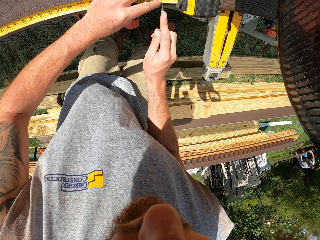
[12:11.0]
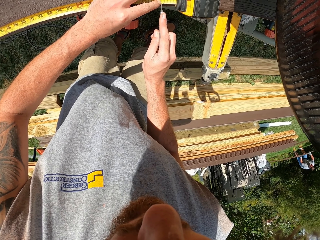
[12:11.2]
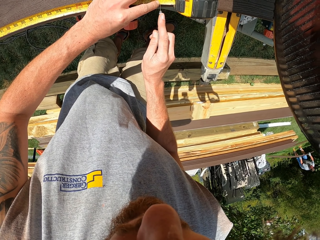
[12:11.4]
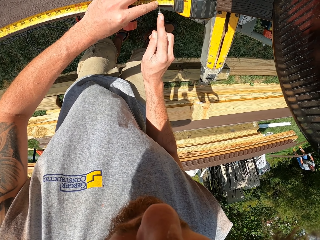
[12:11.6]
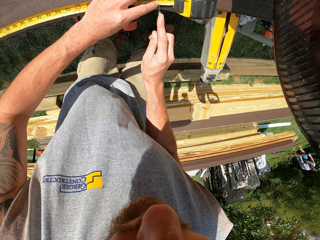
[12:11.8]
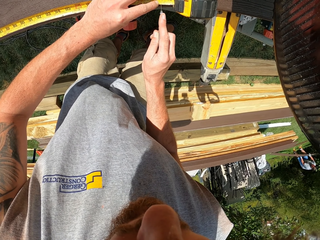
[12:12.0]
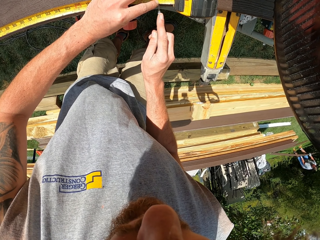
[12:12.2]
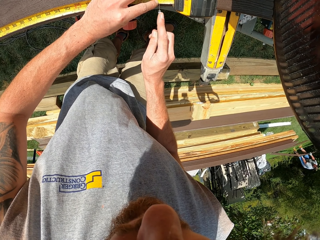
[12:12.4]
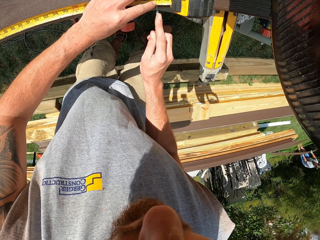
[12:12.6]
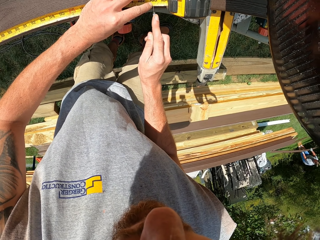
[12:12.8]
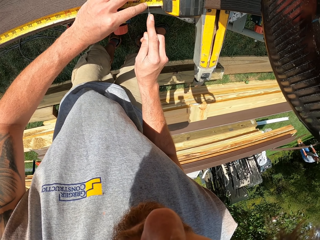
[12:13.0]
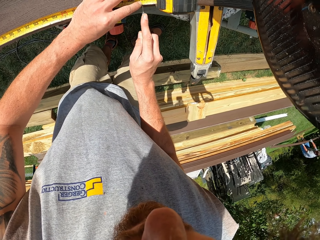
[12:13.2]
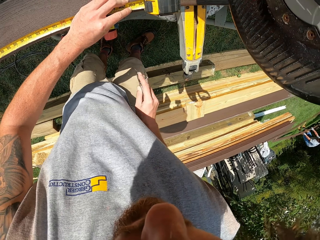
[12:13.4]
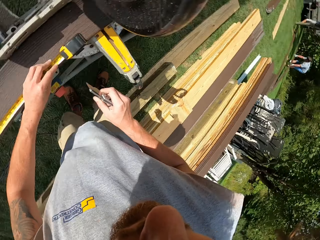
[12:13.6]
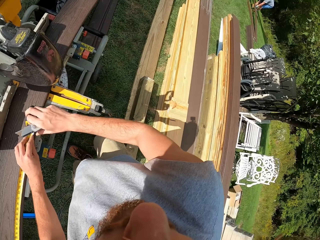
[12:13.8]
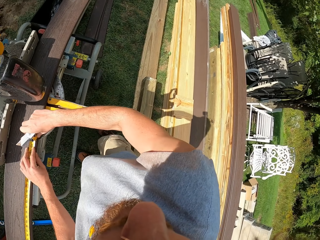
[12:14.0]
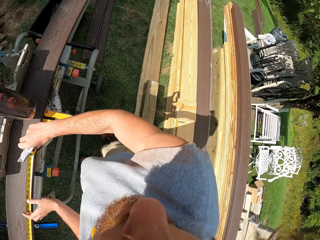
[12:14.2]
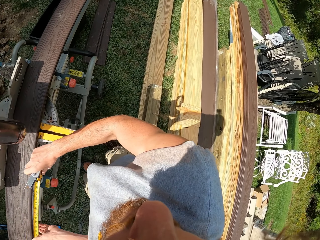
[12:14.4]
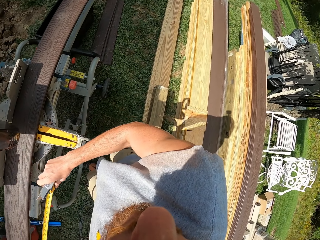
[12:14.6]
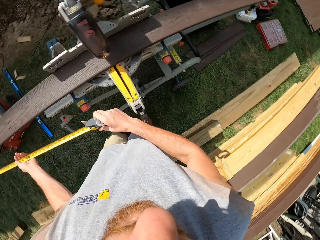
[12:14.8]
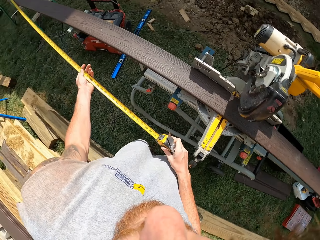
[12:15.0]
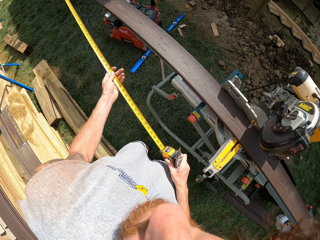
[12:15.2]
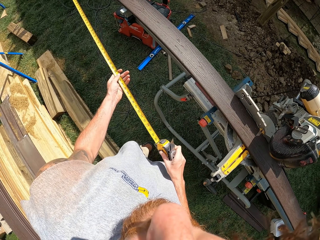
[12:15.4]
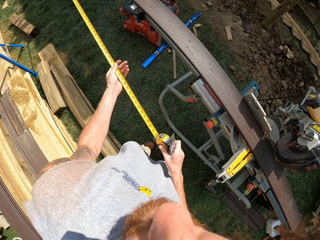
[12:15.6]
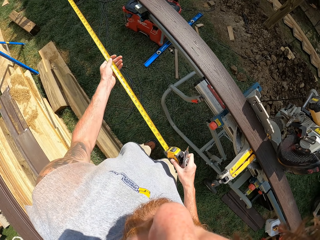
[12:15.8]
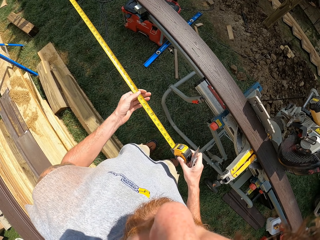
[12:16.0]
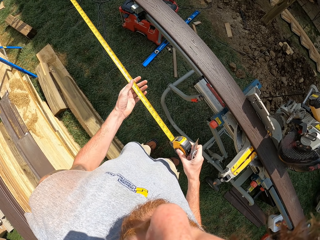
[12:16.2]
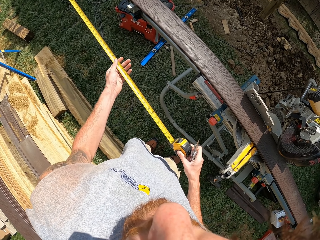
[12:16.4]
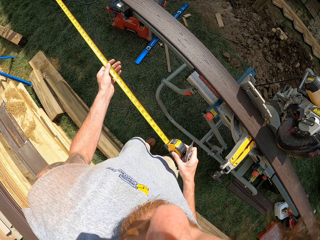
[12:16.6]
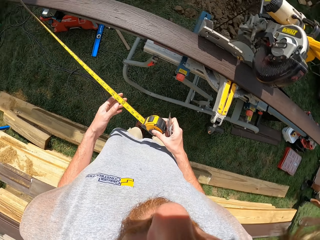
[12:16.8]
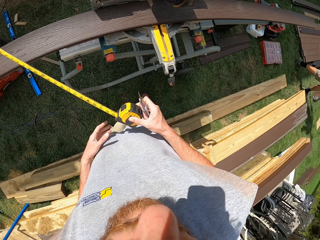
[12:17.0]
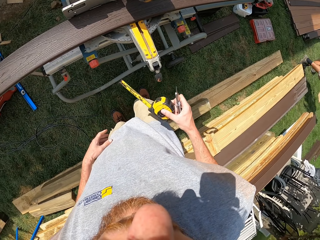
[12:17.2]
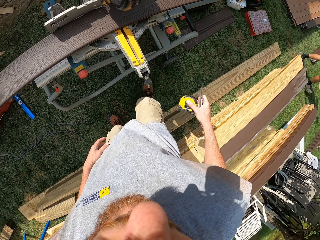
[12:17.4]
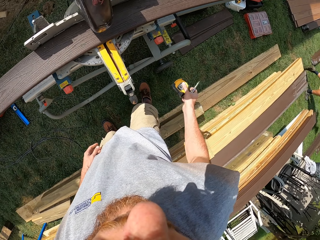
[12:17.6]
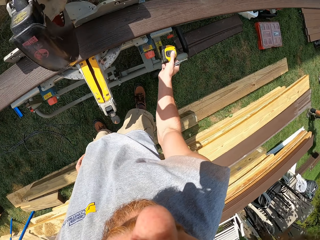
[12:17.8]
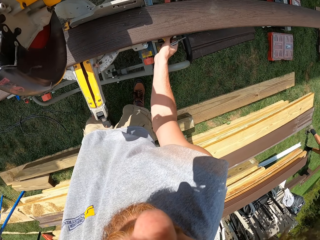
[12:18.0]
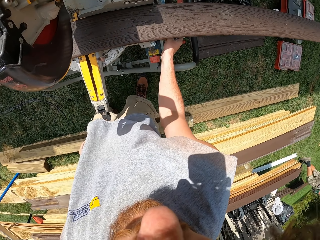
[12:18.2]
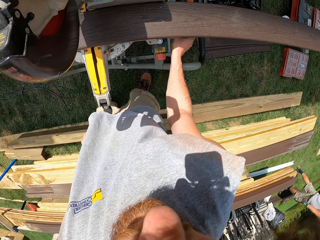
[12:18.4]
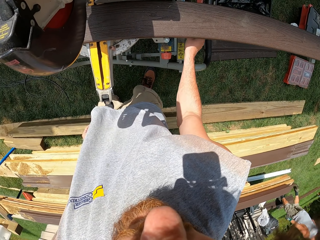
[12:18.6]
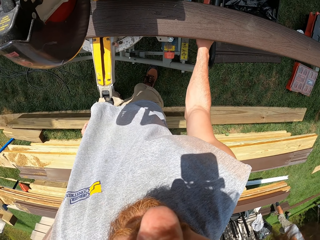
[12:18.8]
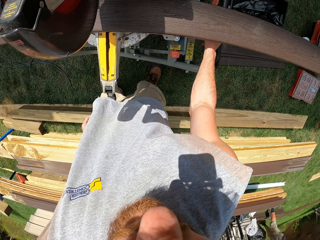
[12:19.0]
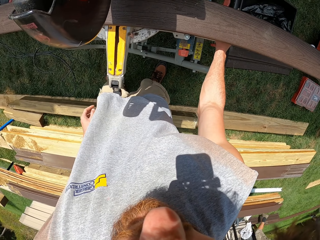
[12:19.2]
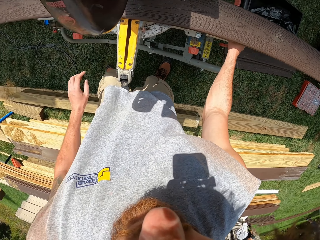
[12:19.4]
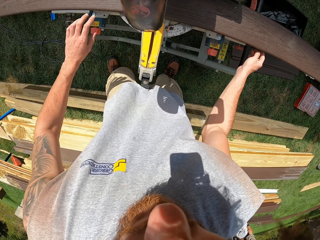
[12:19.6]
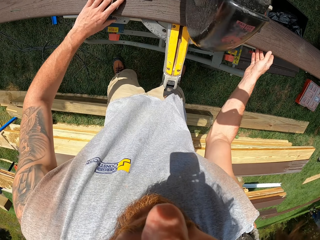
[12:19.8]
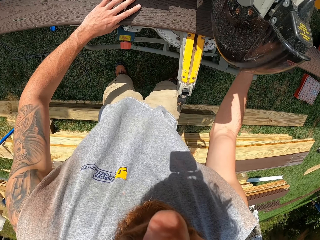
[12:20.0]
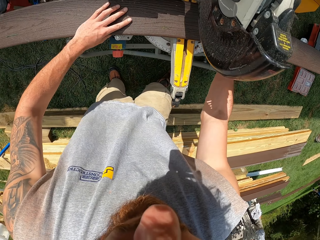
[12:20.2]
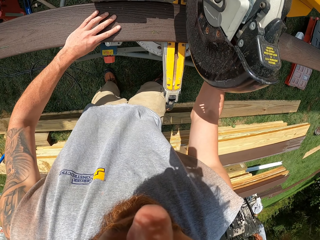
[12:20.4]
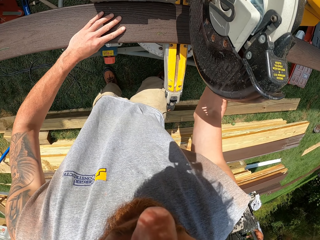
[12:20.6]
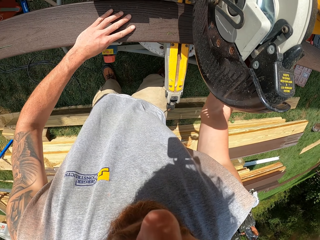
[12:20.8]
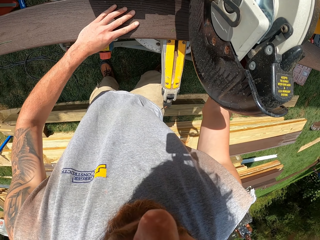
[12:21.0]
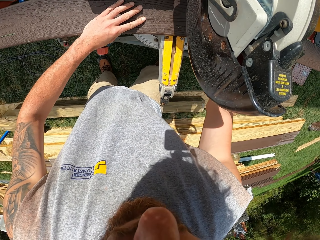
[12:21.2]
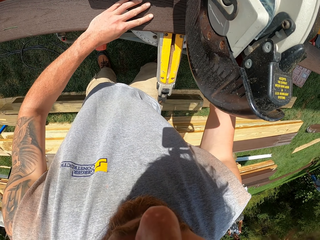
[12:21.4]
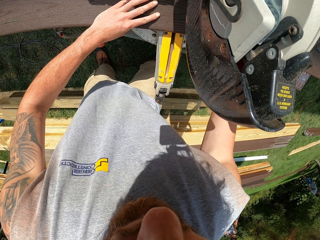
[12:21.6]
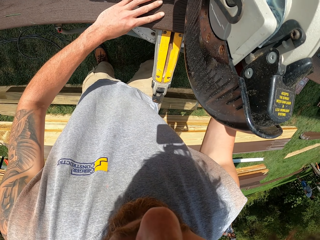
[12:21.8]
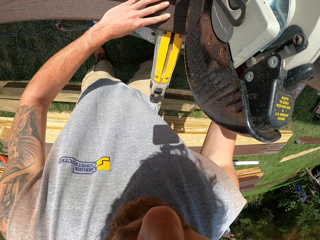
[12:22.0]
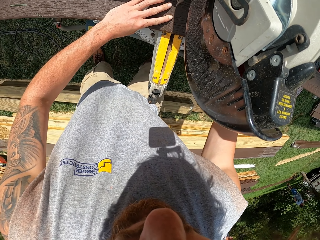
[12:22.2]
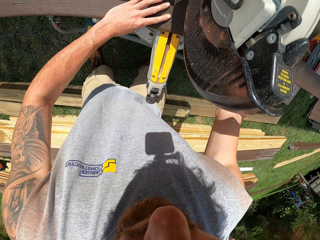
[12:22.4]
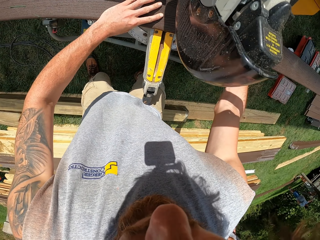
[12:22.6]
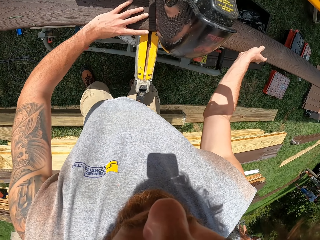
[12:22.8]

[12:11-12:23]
The camera wearer puts a mark in a timber. They remove a hand measuring tape or tape measure from the timber. They push the tape measure. They unfold the hand measuring tape. They put the hand measuring tape on the tool box. They drop a cutter. They move the wood. They hold the timber with hands.

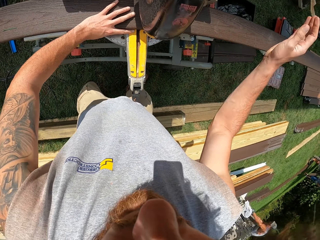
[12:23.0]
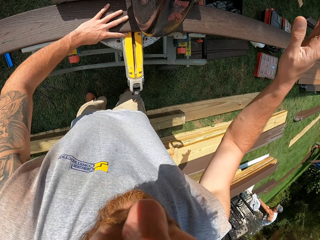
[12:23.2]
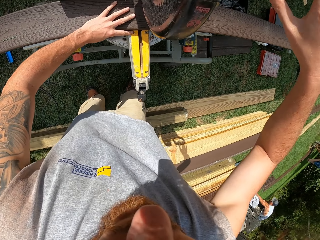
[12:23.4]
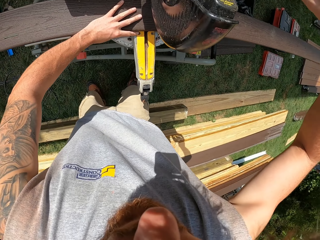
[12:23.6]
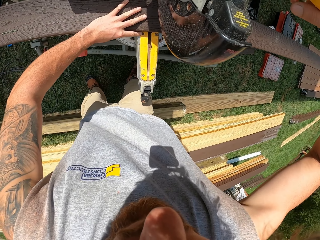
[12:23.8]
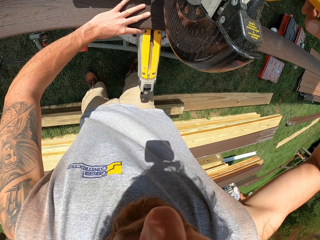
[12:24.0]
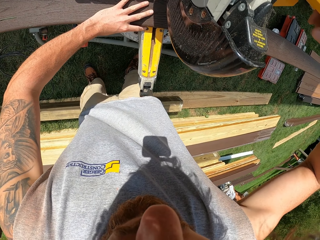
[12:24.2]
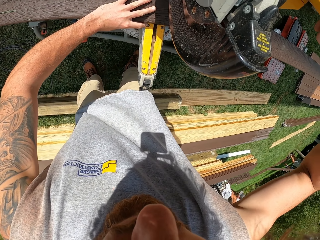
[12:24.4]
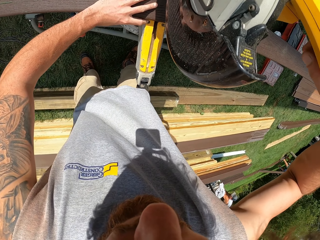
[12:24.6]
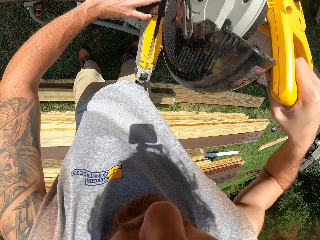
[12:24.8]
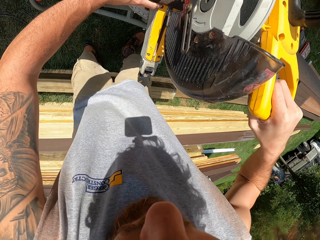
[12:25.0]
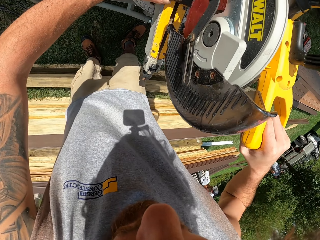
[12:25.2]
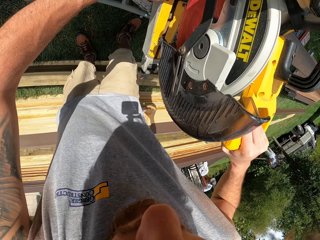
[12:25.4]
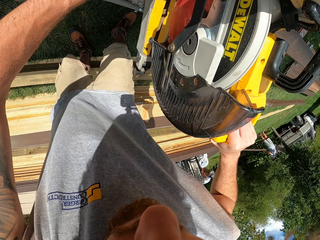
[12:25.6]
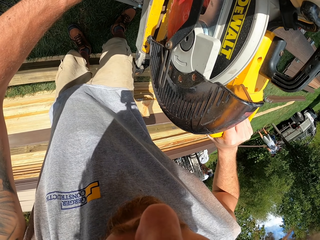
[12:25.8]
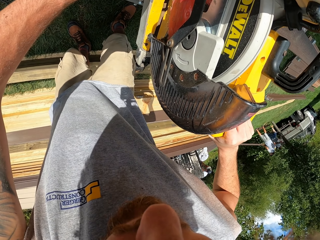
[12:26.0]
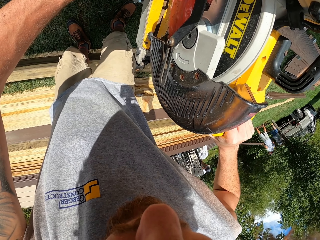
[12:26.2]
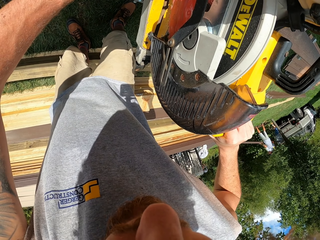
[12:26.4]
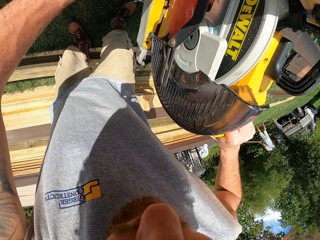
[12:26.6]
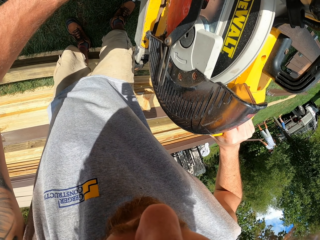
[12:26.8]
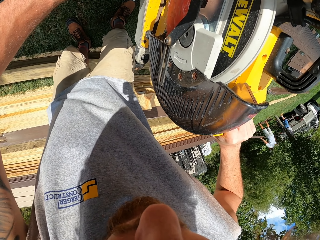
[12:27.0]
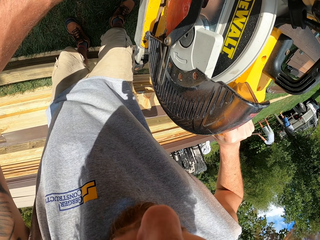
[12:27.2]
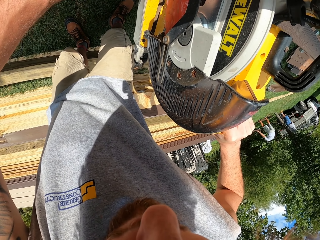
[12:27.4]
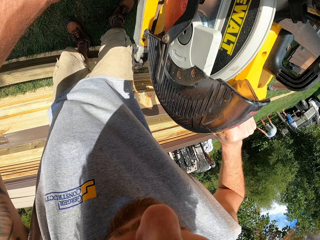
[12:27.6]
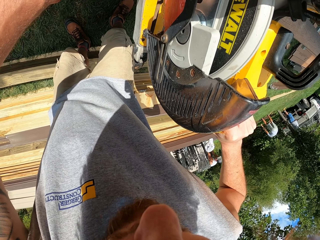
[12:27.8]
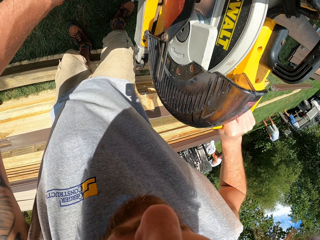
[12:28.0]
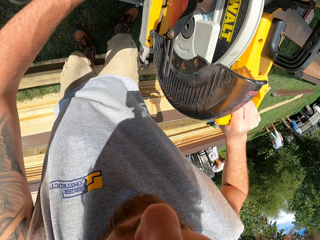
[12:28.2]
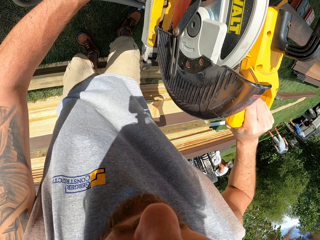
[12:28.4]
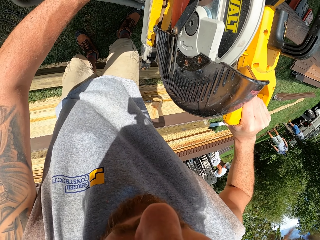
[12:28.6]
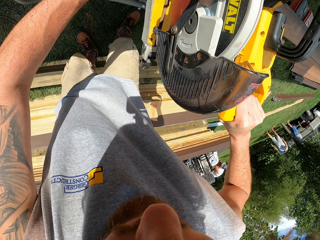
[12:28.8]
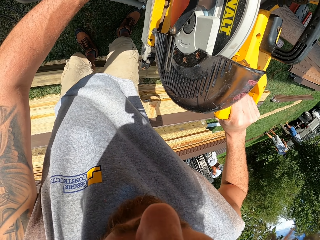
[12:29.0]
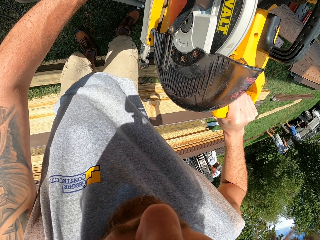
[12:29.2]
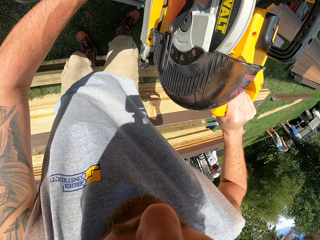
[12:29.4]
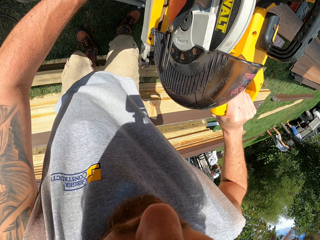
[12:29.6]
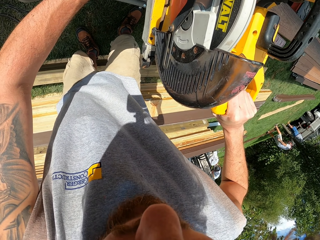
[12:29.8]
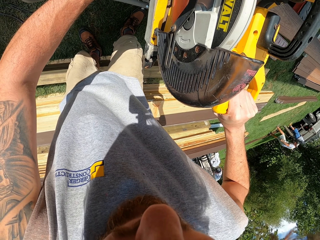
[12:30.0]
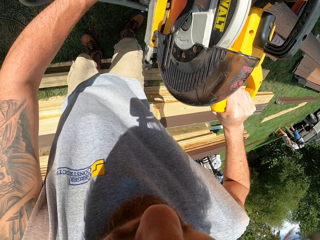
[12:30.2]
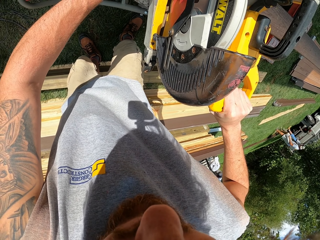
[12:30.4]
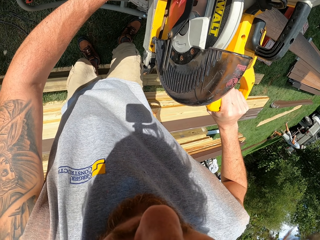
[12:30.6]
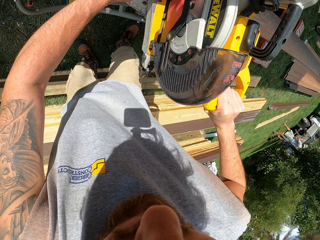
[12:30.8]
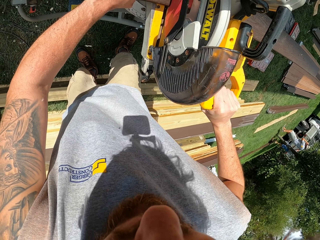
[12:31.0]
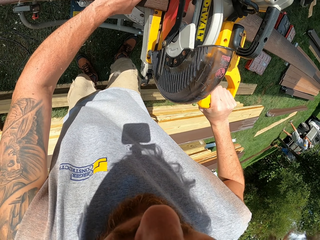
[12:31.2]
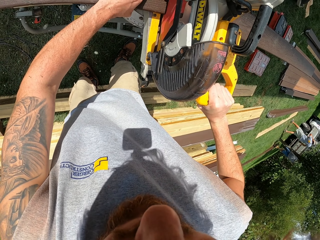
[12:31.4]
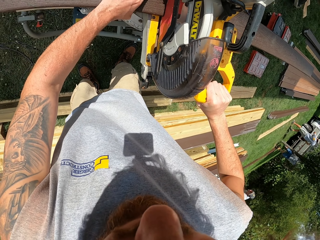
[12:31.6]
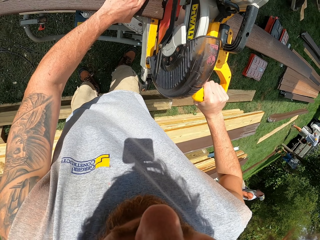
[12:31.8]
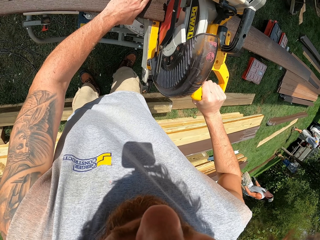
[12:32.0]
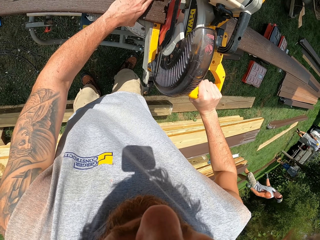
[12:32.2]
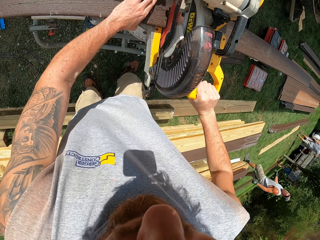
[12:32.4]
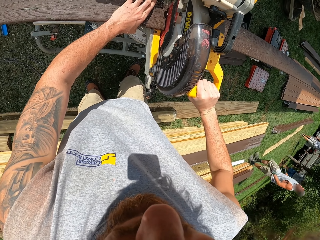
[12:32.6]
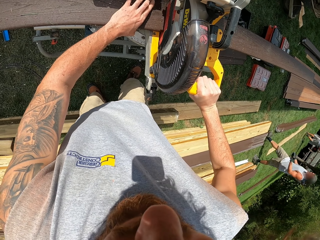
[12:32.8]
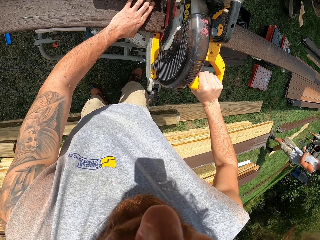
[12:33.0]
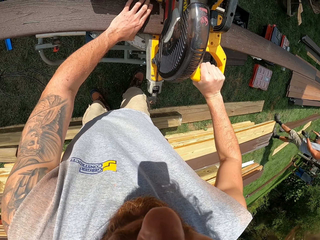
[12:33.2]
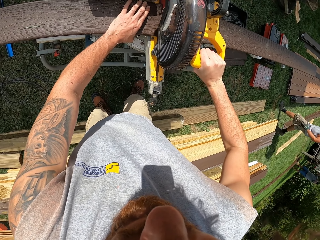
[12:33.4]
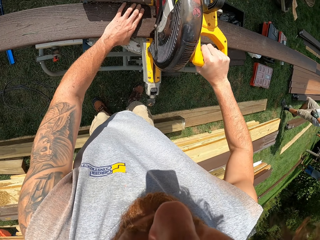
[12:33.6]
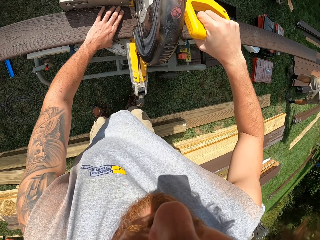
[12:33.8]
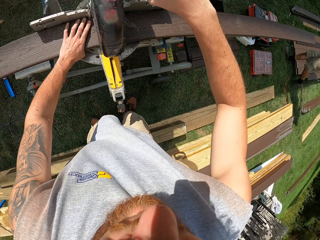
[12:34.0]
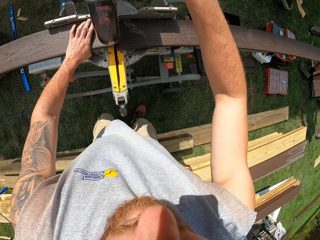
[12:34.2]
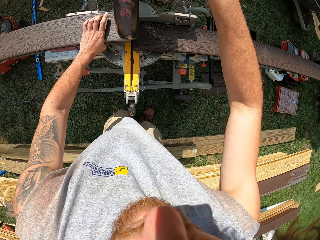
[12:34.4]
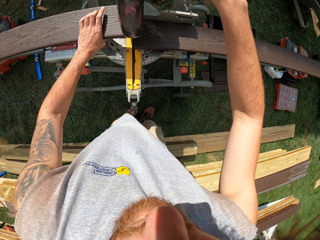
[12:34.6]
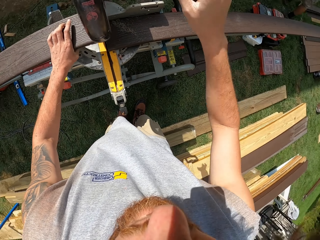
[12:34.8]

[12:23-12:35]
The camera wearer operates a circular saw. They cut a timber with a cutting machine.
